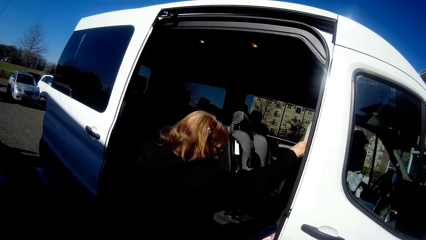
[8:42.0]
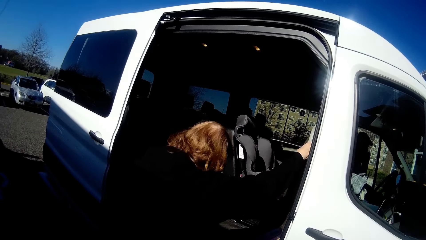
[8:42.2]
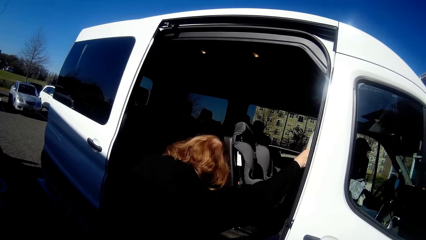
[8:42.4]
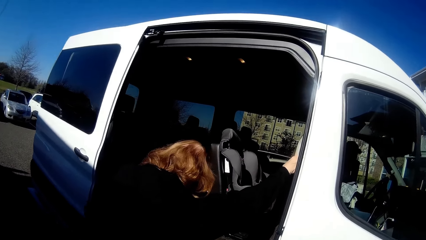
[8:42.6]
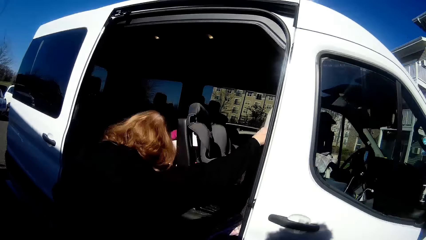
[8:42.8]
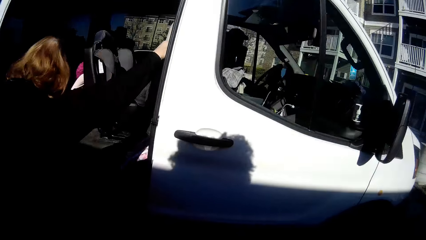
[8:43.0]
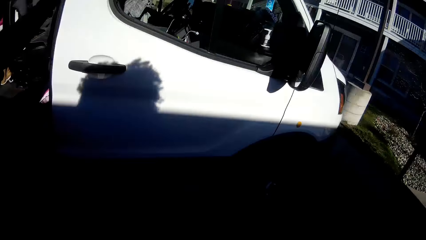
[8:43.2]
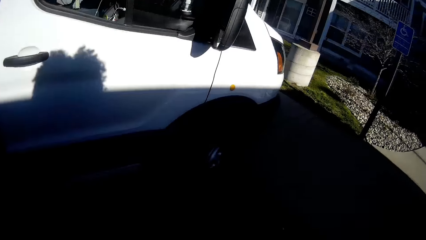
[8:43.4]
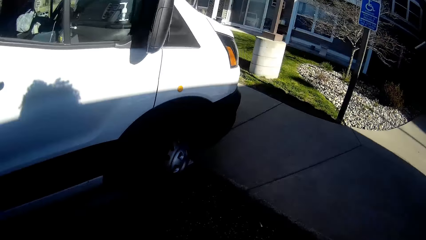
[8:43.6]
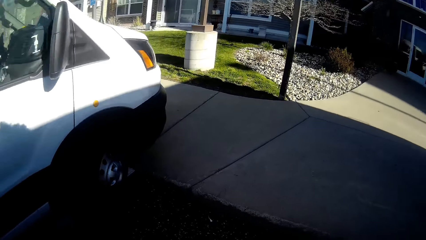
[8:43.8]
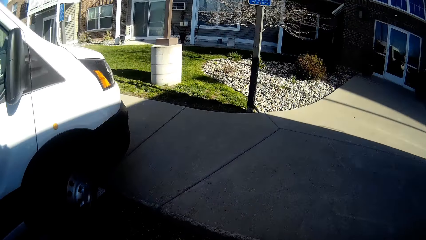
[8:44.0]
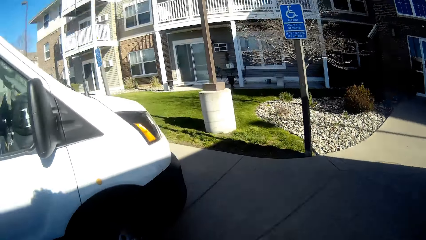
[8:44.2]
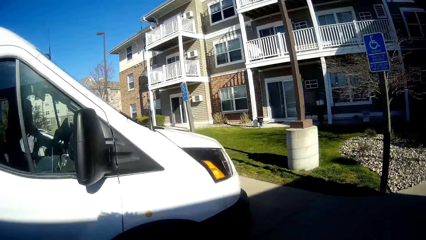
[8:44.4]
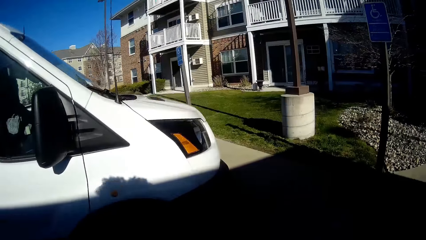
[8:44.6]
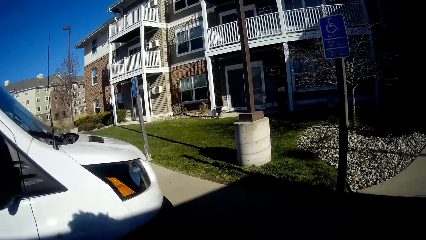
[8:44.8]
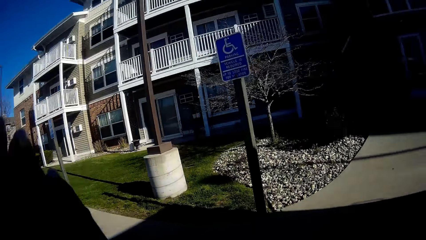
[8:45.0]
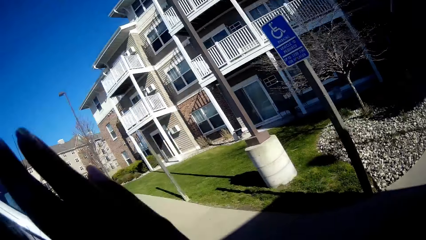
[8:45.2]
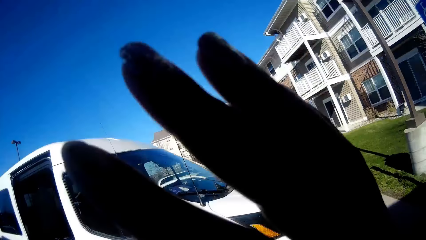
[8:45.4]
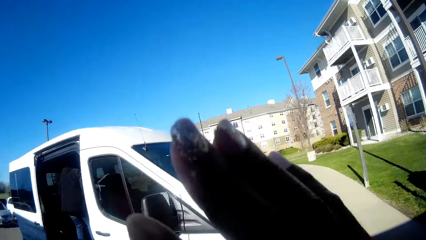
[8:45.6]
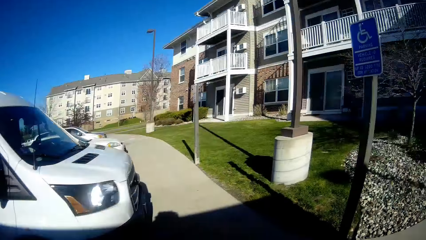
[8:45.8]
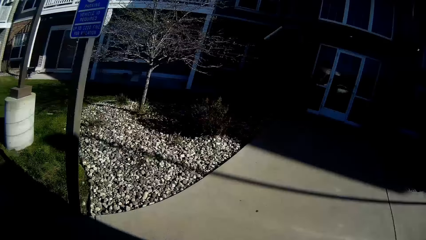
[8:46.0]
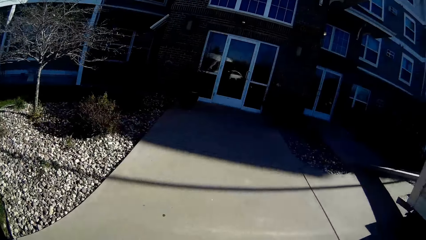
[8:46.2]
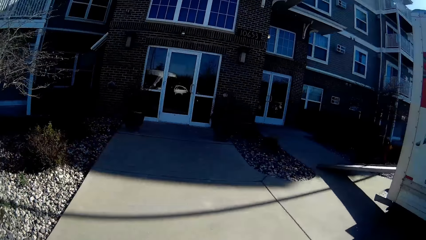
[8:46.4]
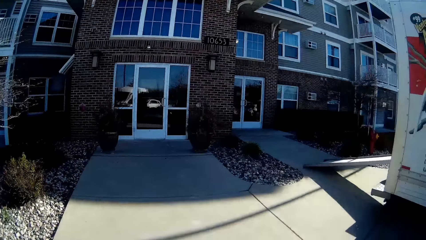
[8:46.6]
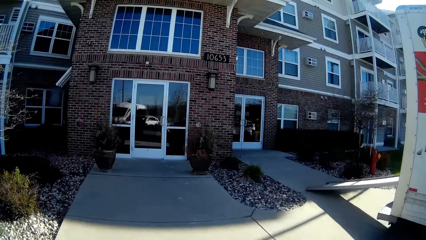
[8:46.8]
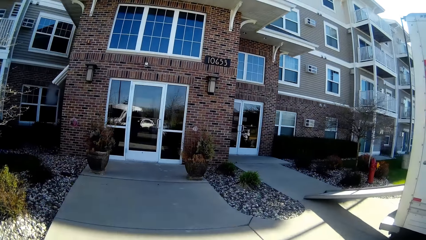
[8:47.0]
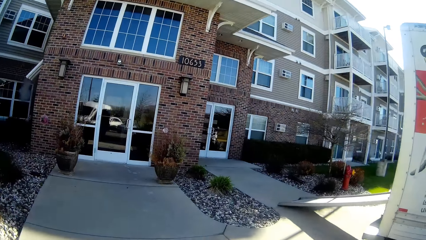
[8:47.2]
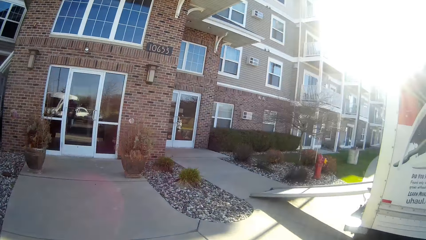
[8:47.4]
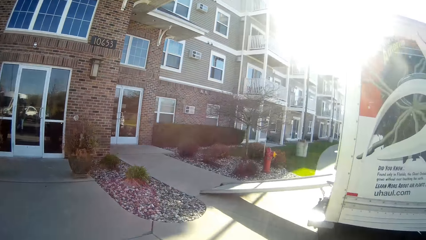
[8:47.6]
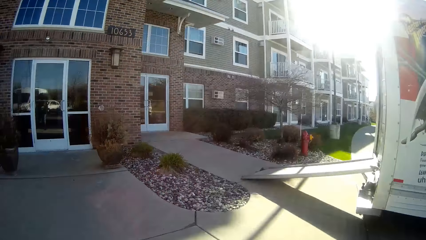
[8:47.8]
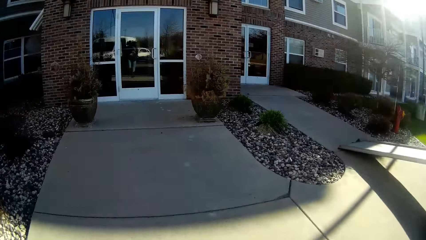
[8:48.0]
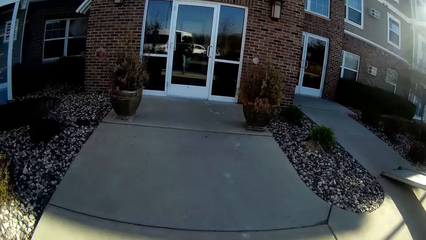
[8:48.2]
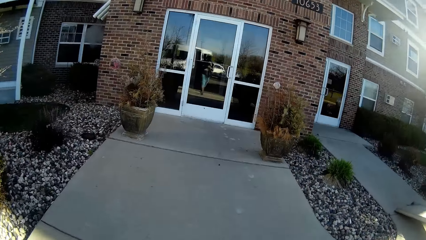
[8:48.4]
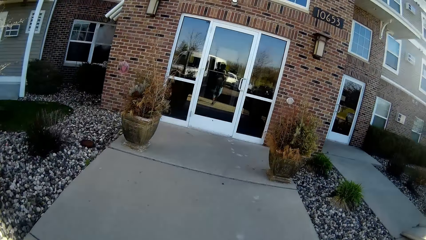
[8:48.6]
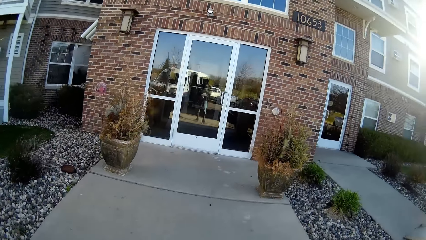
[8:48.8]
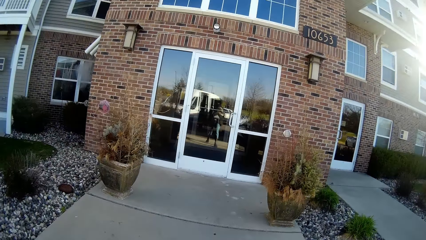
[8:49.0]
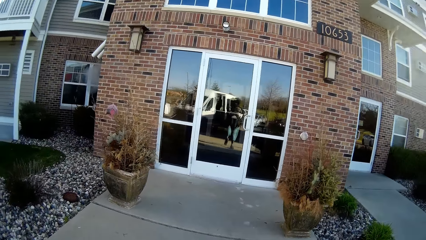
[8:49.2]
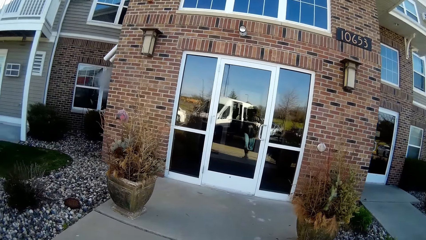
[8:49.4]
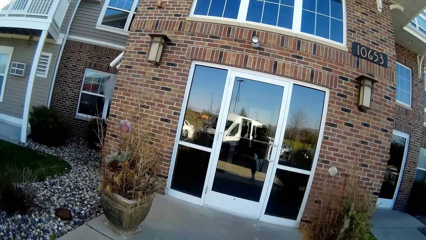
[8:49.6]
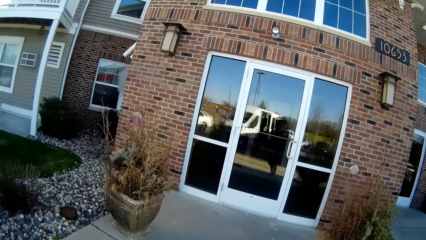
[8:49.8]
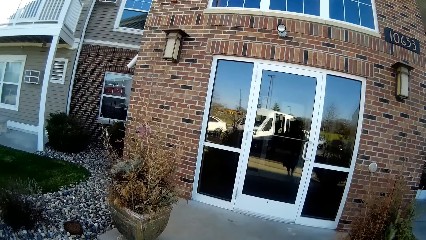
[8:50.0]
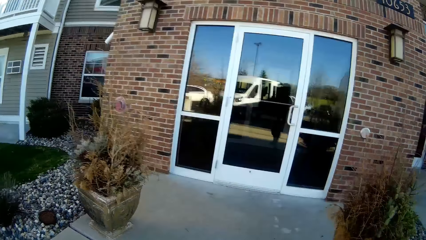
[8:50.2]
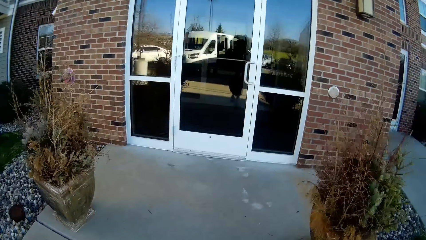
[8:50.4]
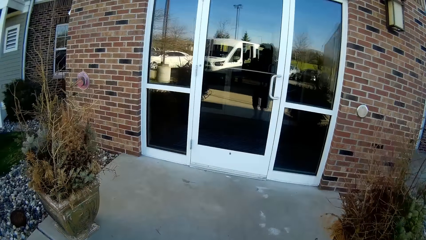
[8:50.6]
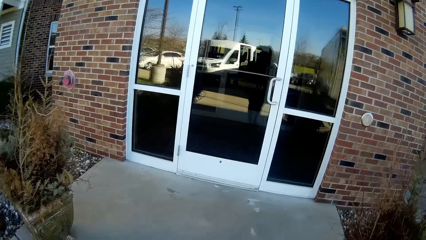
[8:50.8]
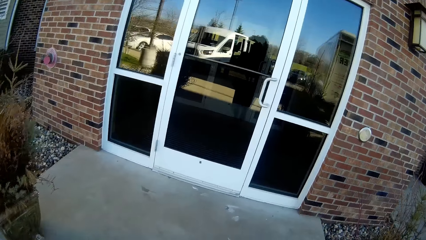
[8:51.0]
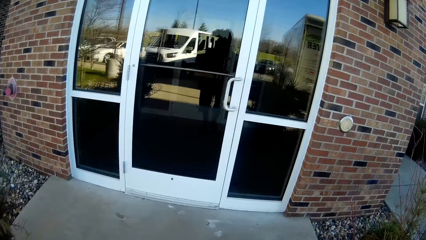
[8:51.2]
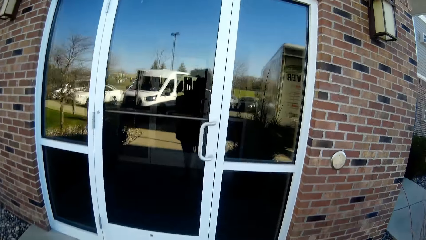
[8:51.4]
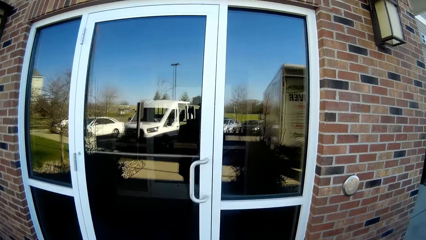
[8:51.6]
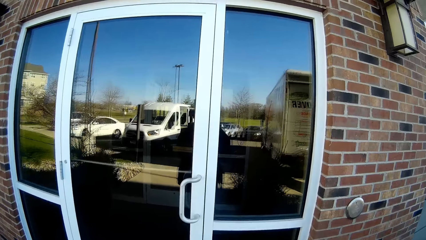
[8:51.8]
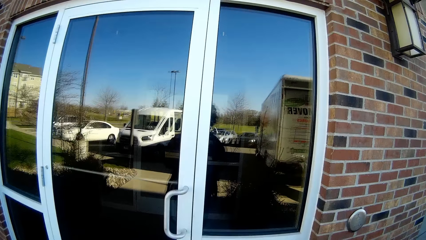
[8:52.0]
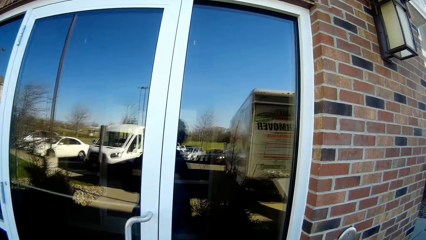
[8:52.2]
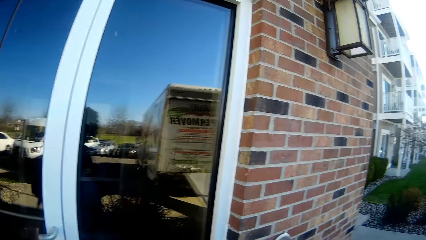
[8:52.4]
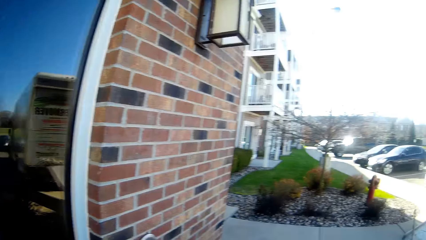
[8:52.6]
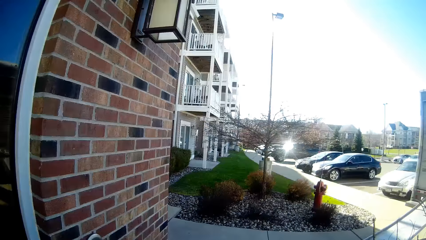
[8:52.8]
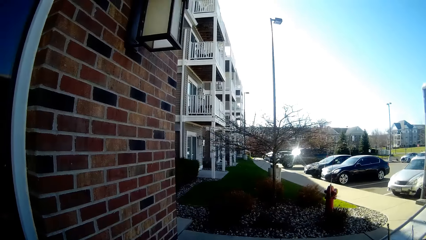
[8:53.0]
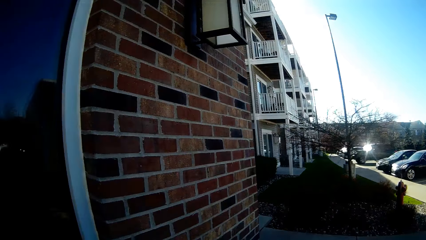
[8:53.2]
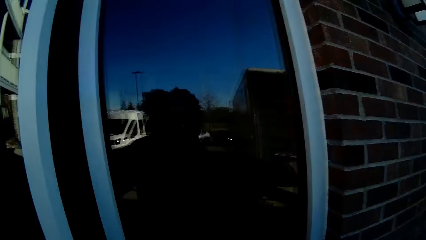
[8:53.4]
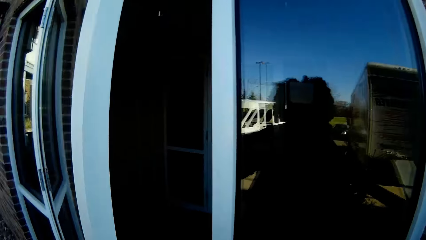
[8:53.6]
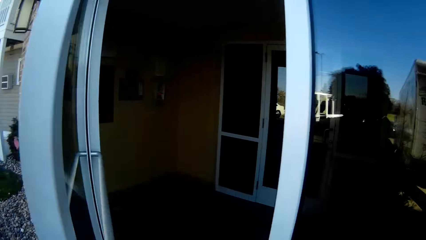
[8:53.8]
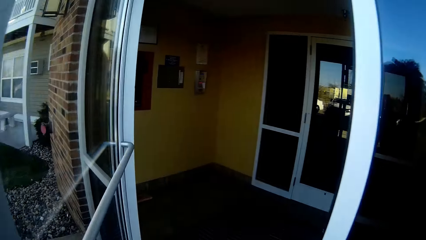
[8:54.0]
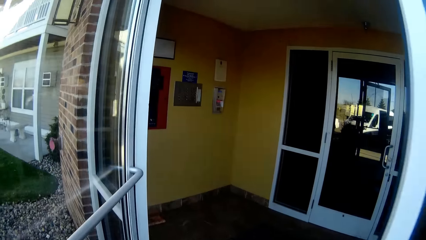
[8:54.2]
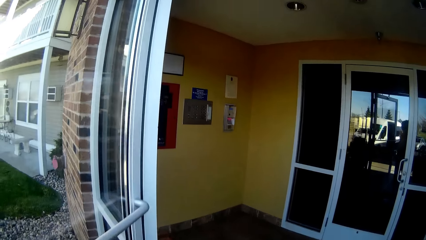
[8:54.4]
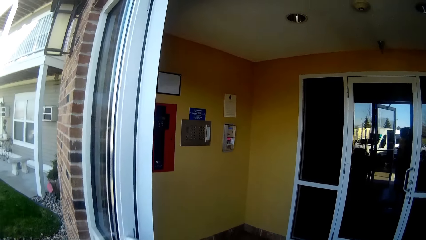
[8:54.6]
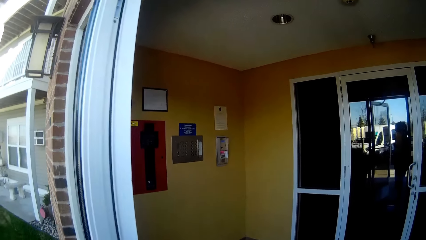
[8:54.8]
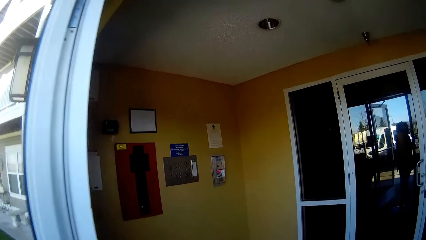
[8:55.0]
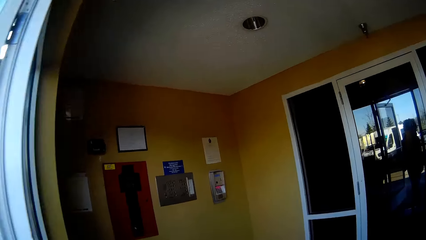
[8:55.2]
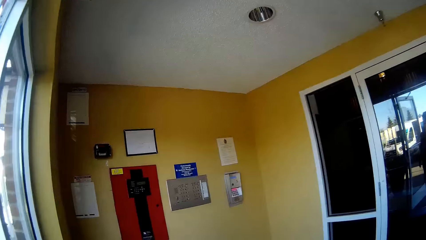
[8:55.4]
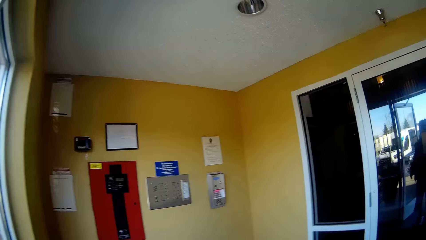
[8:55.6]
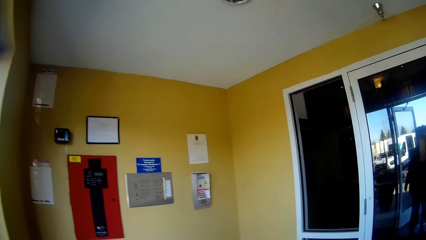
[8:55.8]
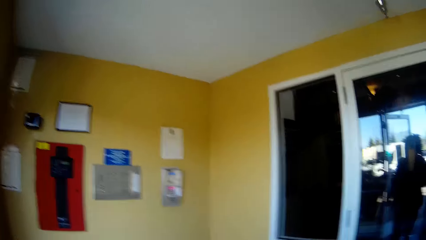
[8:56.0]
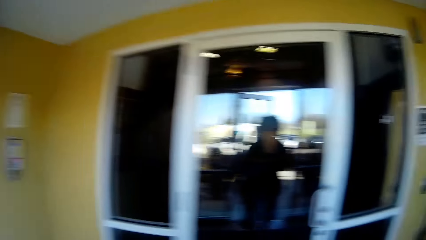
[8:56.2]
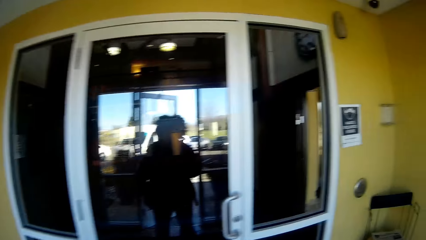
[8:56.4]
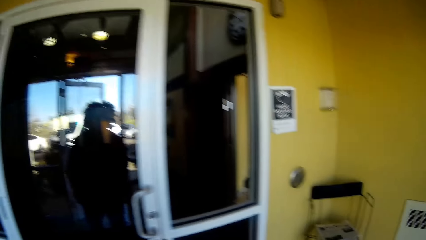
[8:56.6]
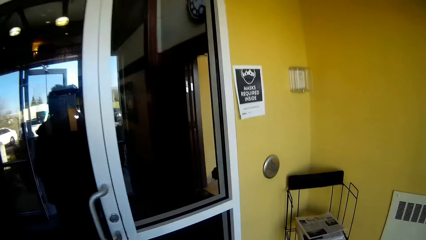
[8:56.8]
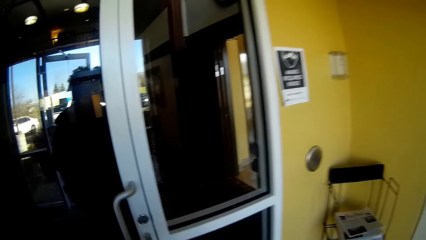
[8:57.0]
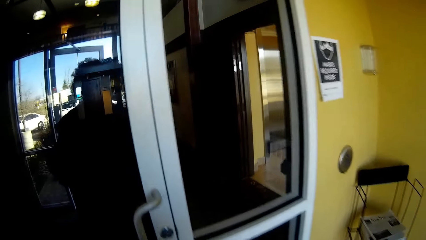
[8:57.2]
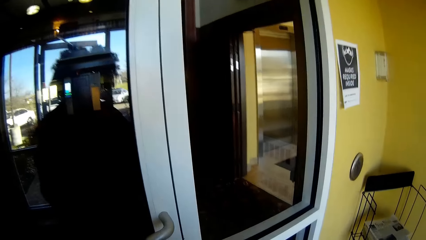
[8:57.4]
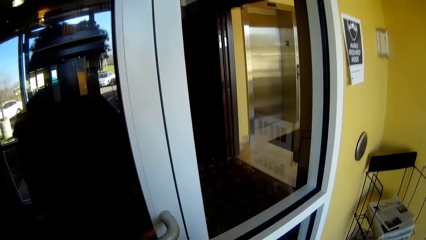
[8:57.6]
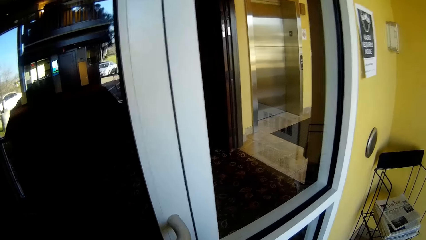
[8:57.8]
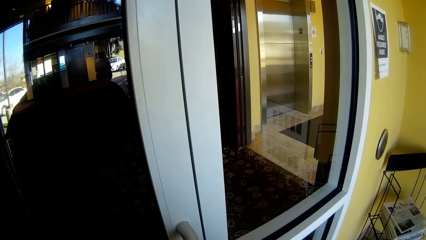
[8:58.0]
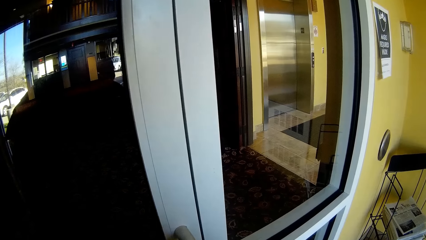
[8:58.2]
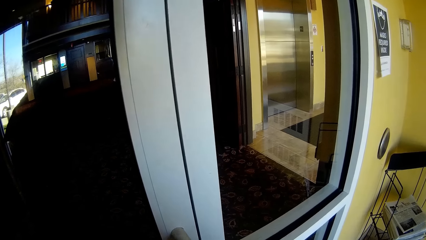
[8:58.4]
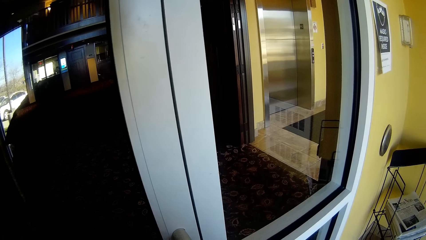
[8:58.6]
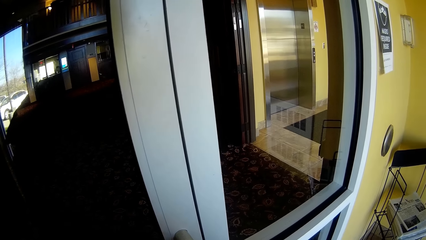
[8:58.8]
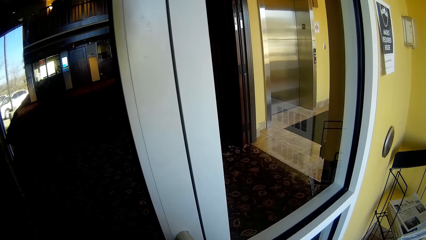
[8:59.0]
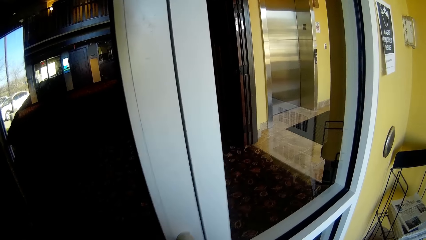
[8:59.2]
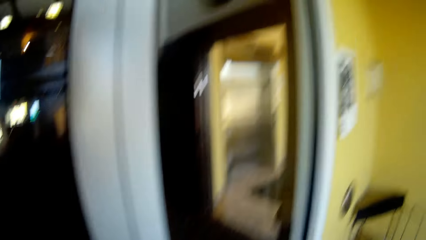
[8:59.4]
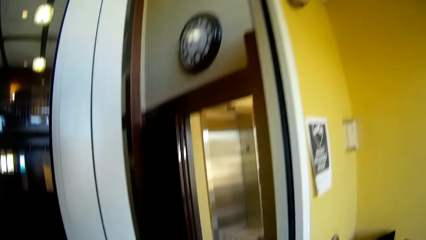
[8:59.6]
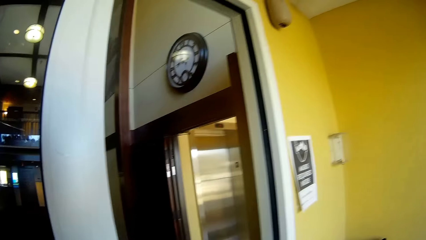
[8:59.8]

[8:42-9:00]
The camera wearer turns back to the house. She waves to the bus with her left hand. She walks to the door. She opens the outside door with her left hand. She walks towards the door. She opens the inside door inside.
